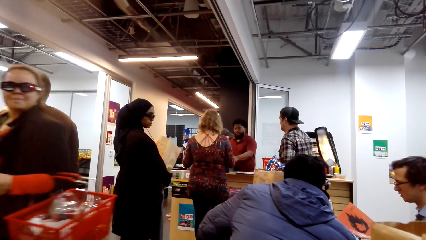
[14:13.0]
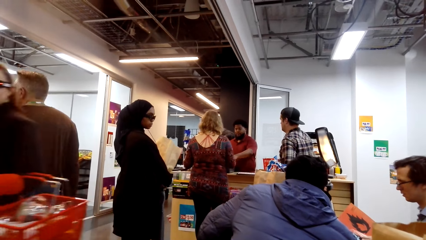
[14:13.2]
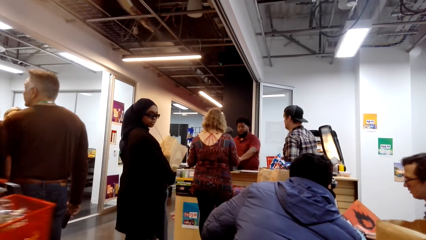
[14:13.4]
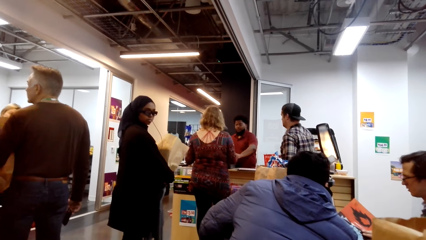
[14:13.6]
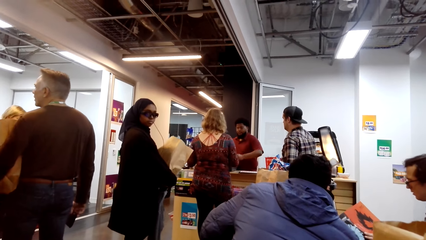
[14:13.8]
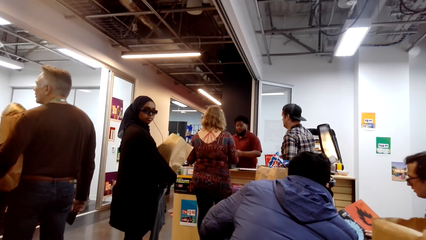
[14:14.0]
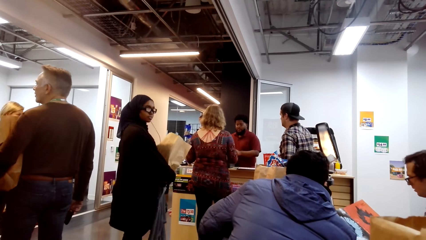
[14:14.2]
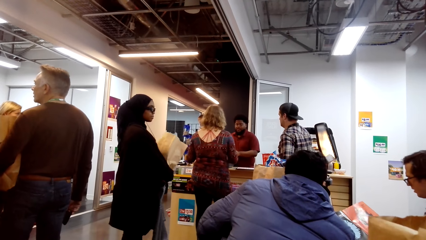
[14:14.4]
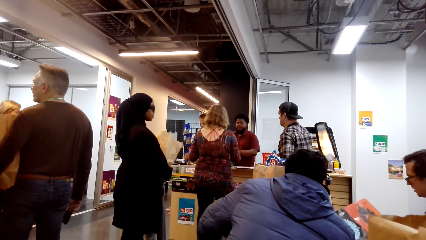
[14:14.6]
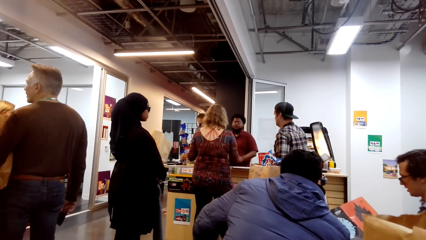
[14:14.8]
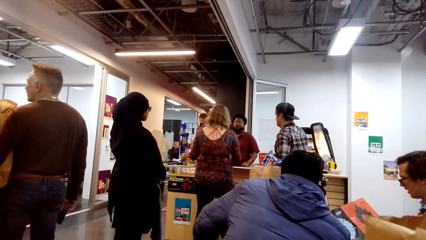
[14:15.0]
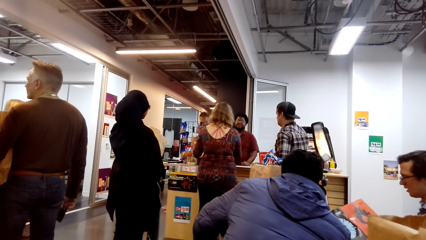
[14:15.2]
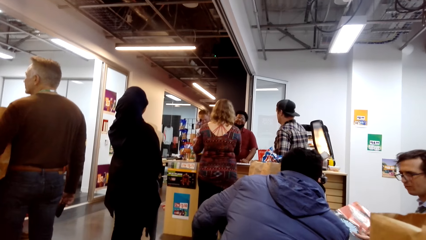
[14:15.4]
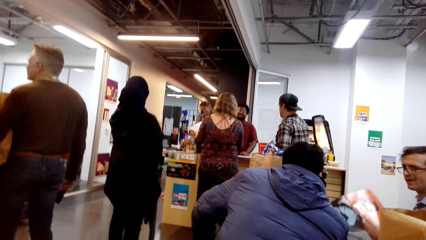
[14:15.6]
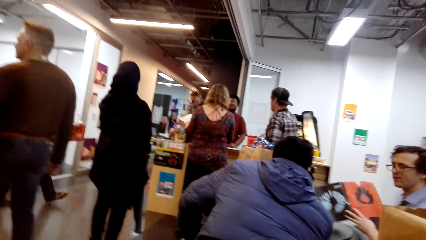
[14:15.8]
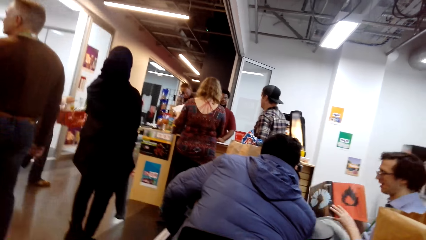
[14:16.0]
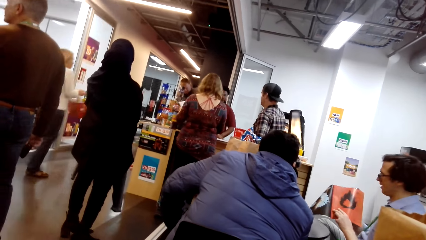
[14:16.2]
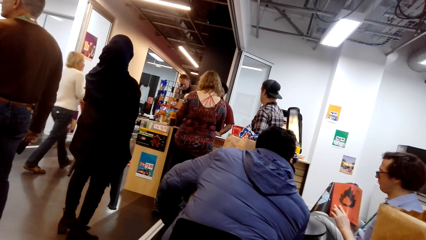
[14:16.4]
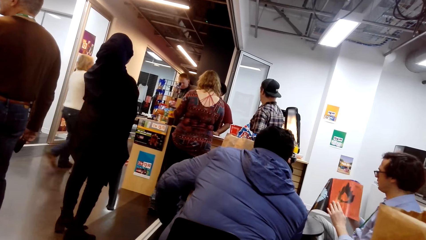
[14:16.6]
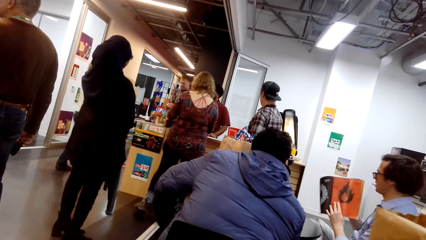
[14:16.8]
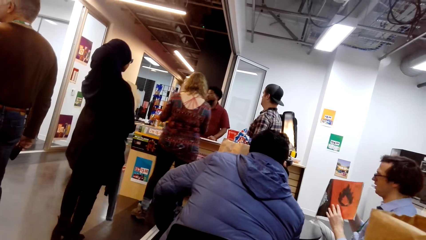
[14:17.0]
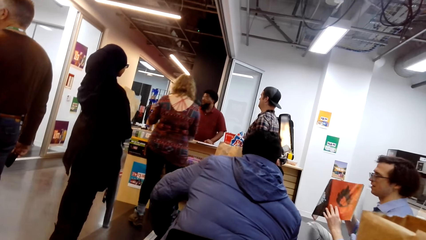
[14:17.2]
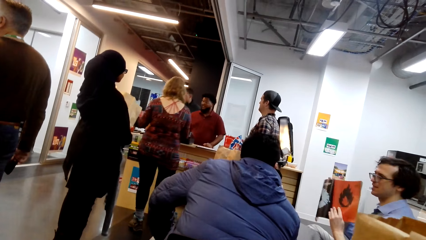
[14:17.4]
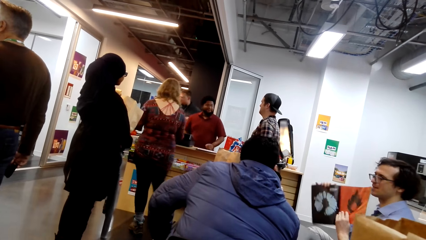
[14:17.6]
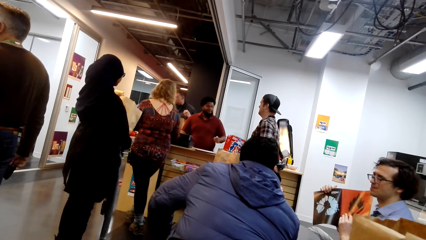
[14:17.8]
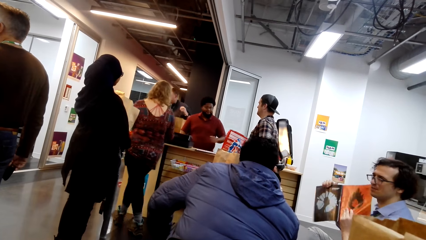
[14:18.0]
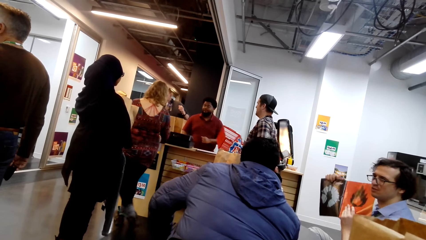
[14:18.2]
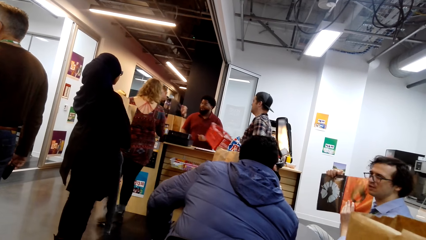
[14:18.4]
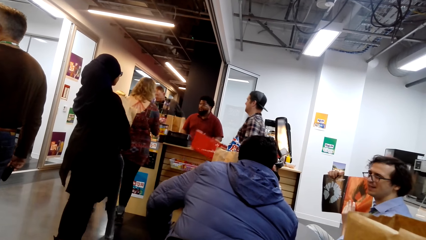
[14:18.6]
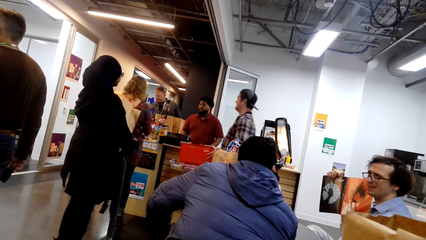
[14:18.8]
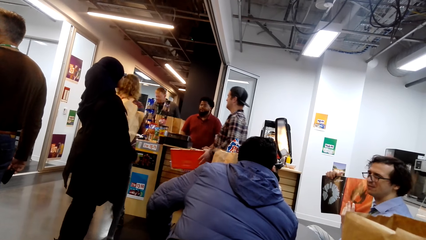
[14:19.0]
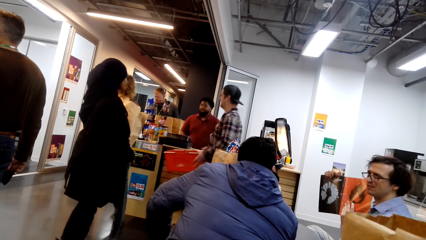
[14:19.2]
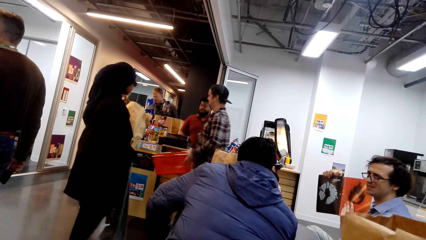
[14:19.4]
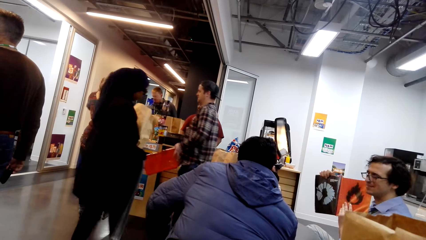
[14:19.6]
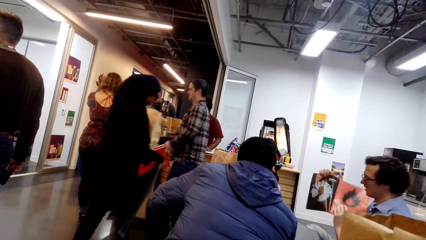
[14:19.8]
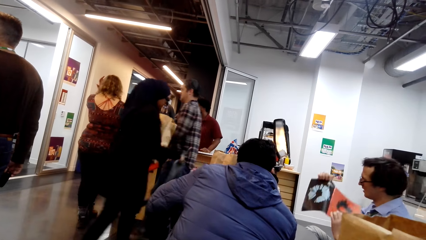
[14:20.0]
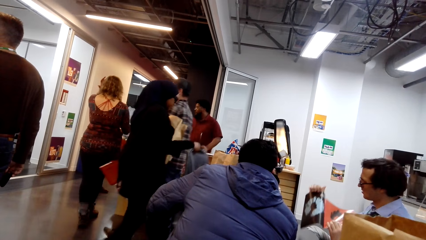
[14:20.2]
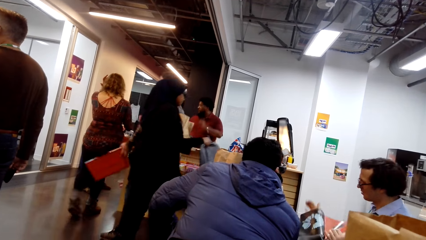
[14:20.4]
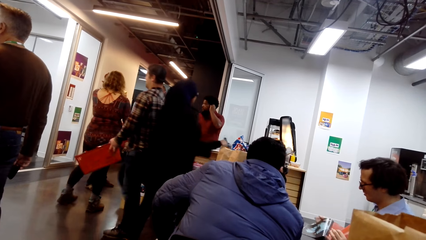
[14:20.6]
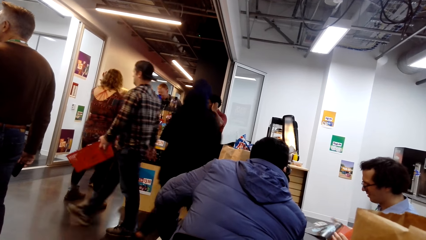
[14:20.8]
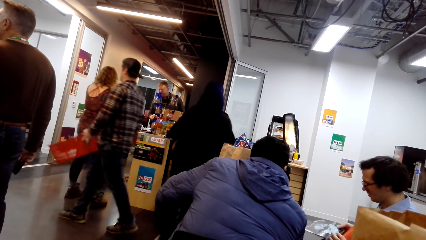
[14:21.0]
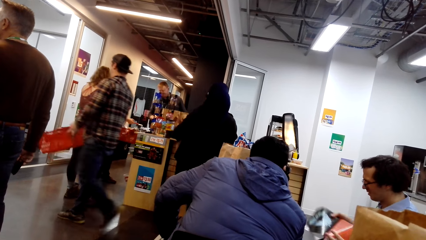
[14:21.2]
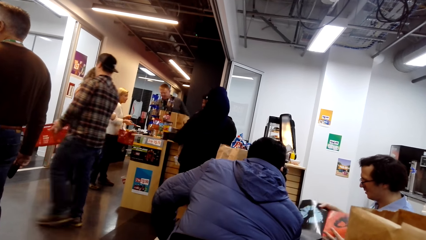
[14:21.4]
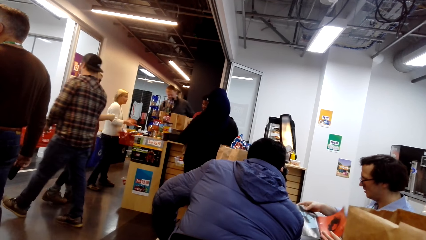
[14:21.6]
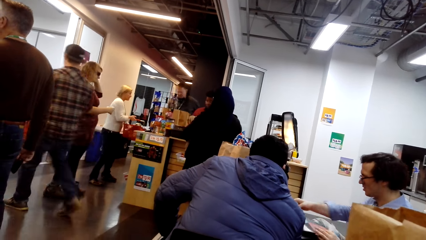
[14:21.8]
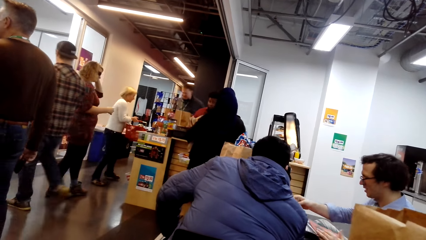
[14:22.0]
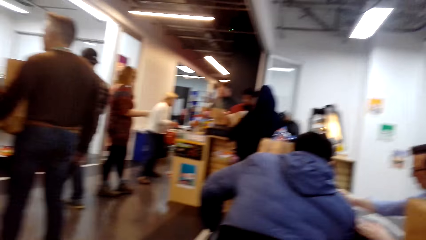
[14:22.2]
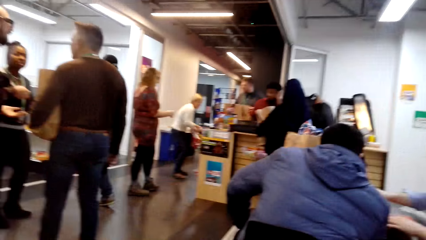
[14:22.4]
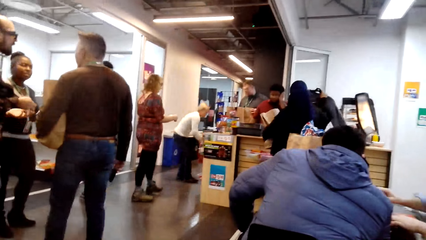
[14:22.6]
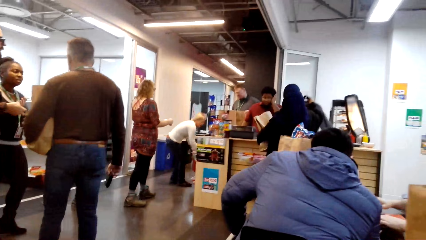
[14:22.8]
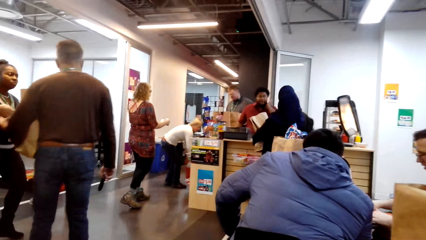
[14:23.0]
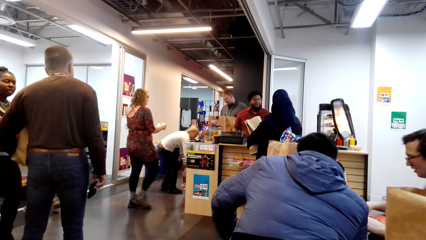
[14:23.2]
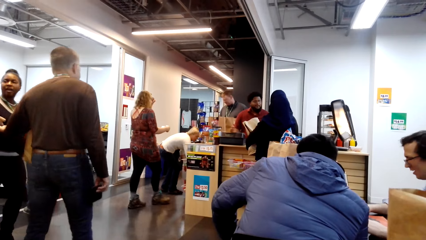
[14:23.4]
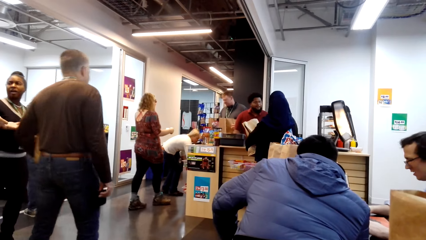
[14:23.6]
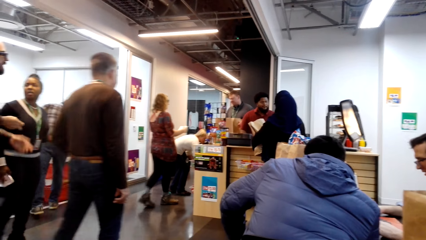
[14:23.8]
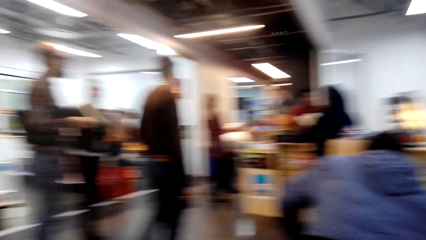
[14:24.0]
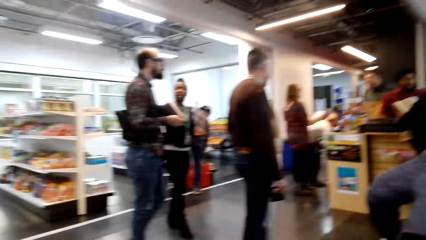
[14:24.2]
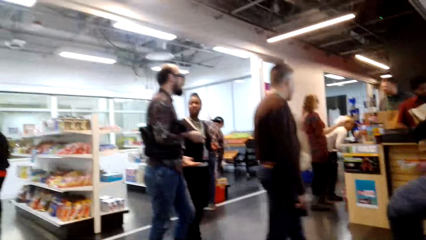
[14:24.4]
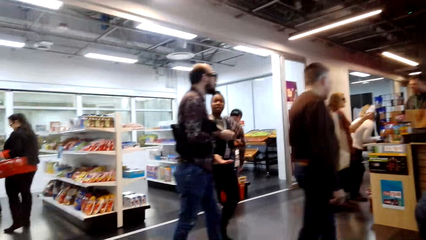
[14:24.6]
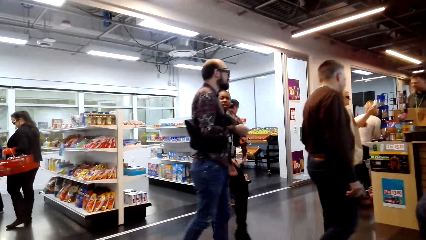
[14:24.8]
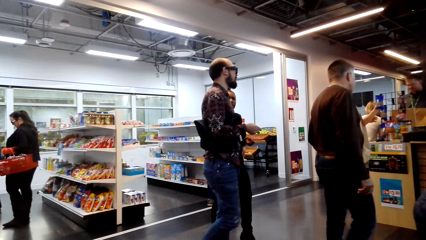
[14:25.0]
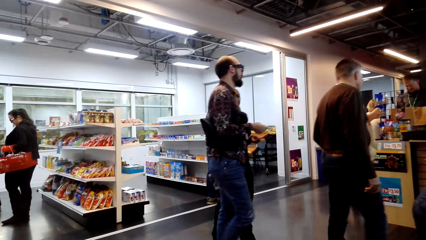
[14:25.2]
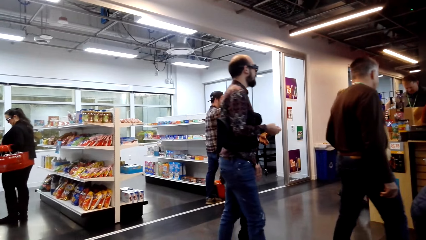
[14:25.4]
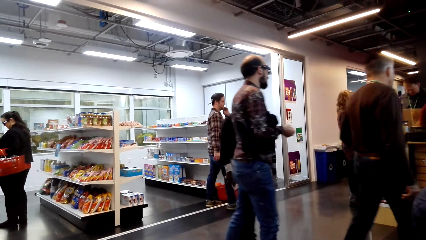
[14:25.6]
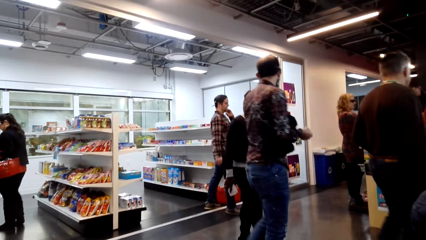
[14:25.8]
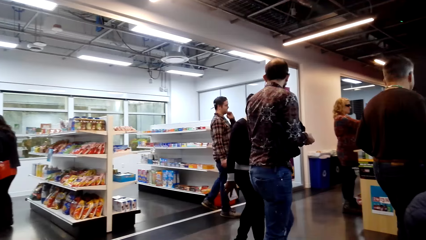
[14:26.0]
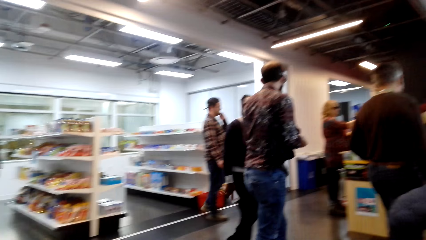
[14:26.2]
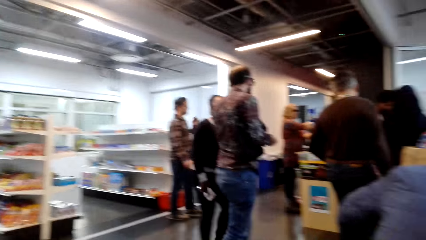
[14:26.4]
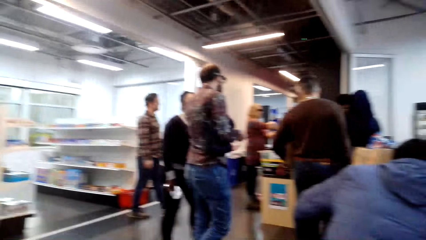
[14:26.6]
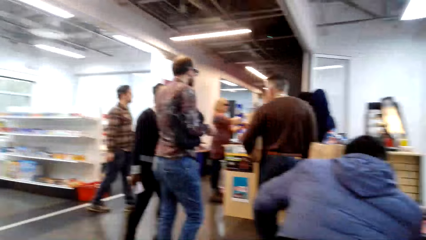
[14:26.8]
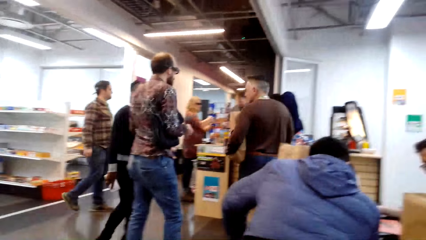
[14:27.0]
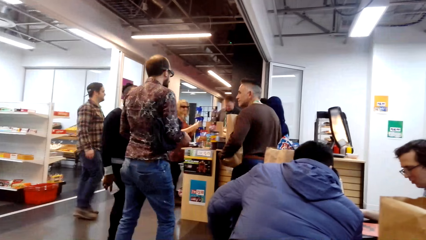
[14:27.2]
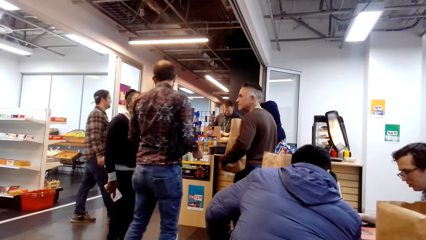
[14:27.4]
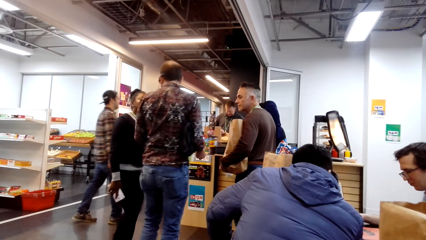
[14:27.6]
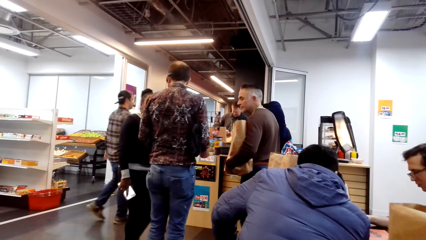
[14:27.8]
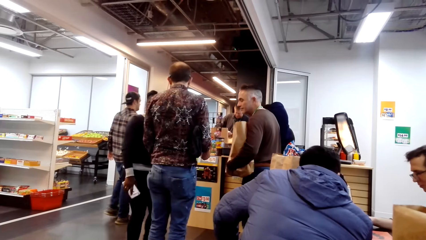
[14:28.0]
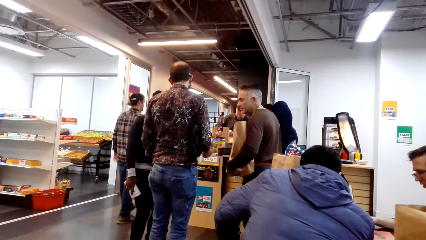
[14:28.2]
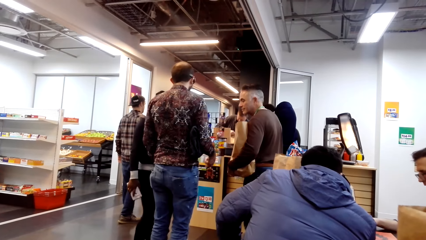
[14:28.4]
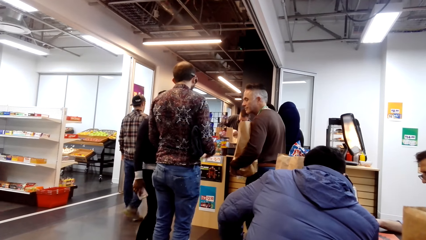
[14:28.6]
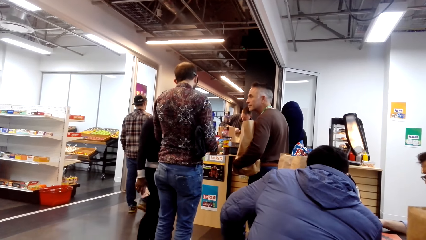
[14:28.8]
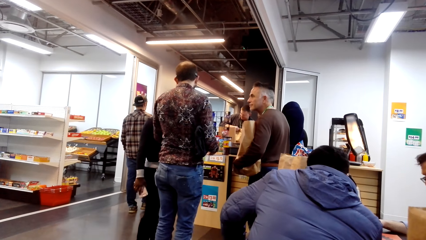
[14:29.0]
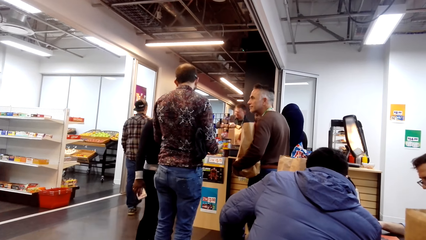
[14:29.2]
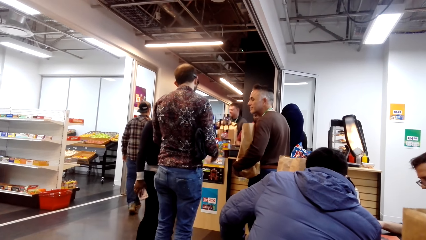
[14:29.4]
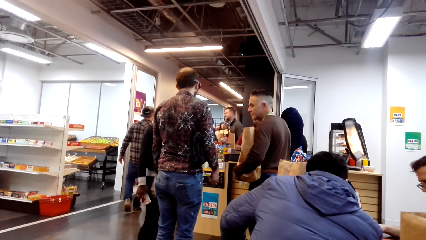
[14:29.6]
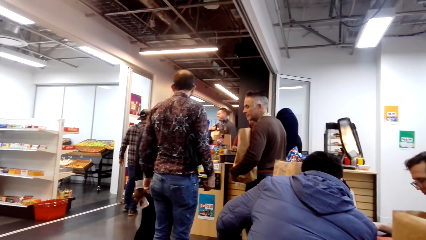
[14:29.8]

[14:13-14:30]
The camera wearer looks around.
